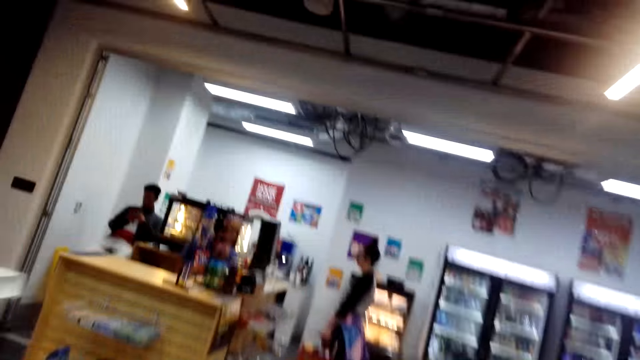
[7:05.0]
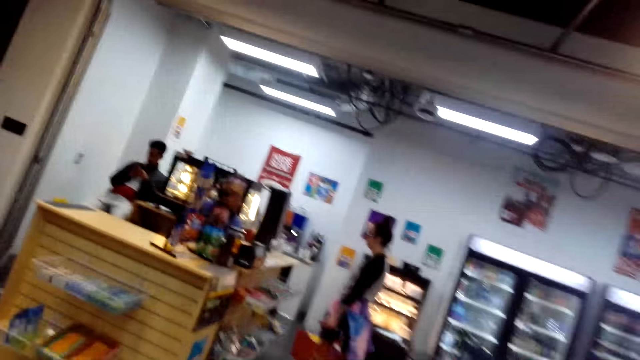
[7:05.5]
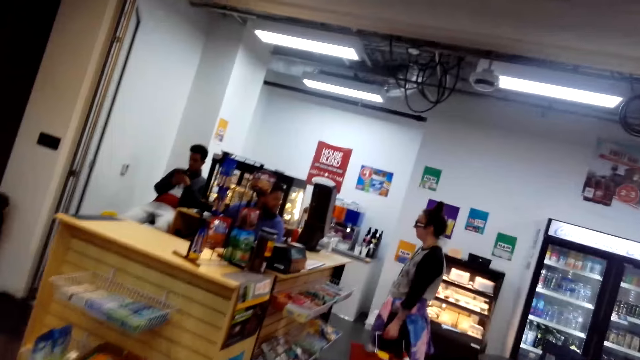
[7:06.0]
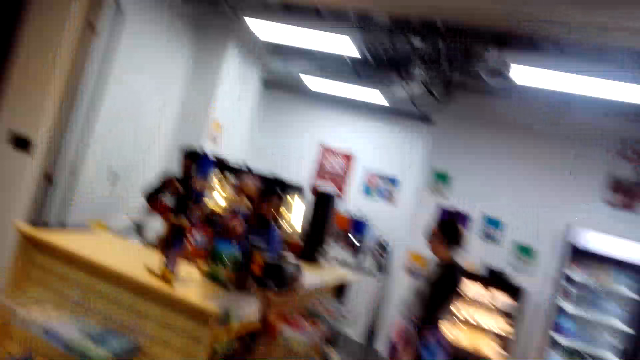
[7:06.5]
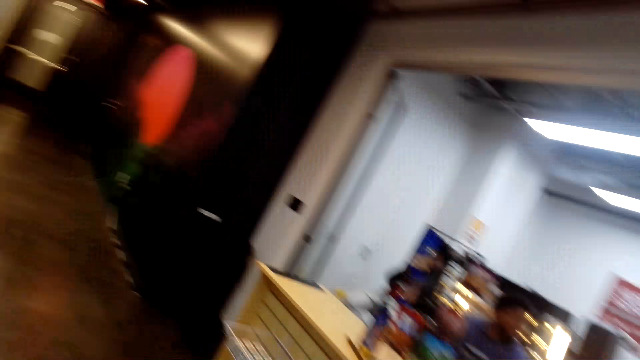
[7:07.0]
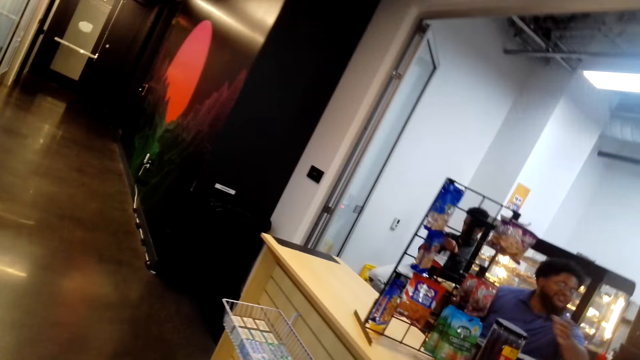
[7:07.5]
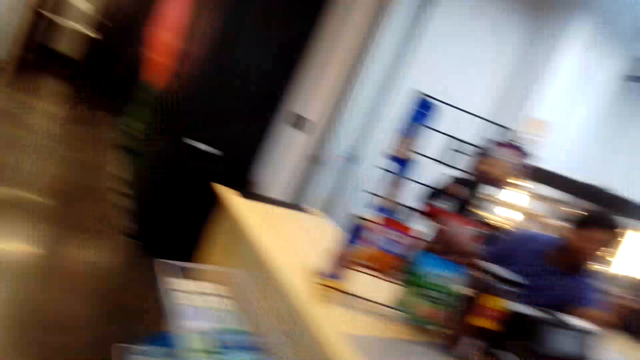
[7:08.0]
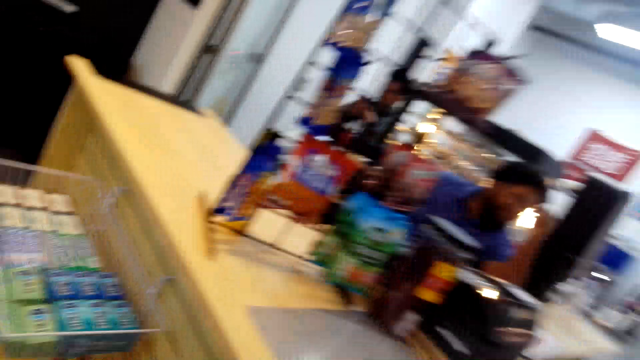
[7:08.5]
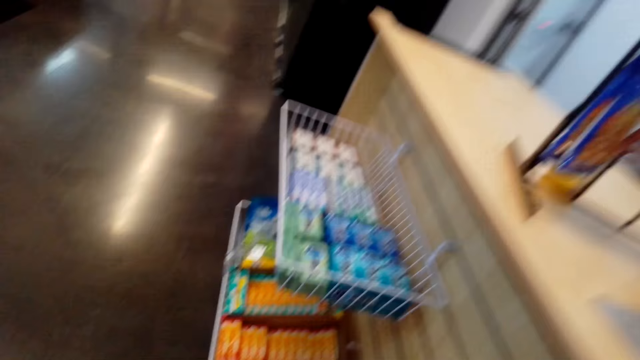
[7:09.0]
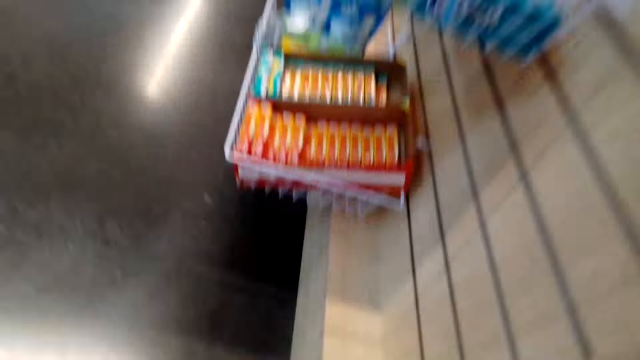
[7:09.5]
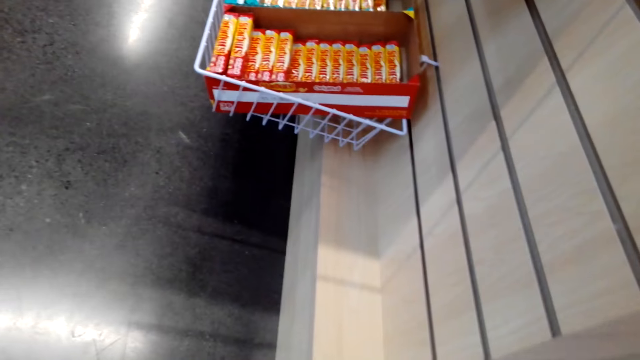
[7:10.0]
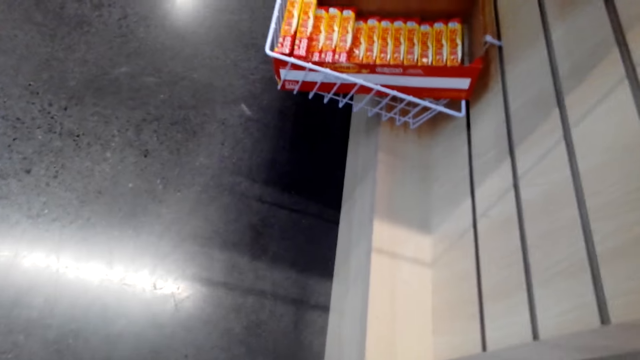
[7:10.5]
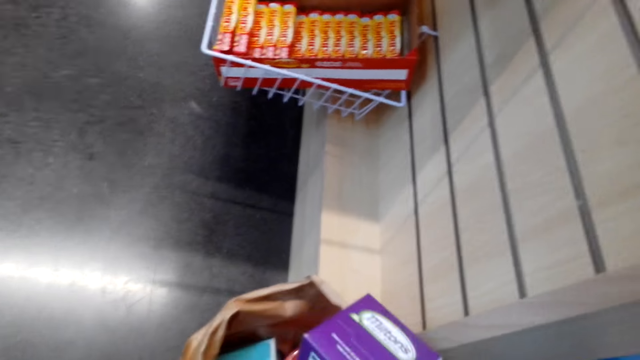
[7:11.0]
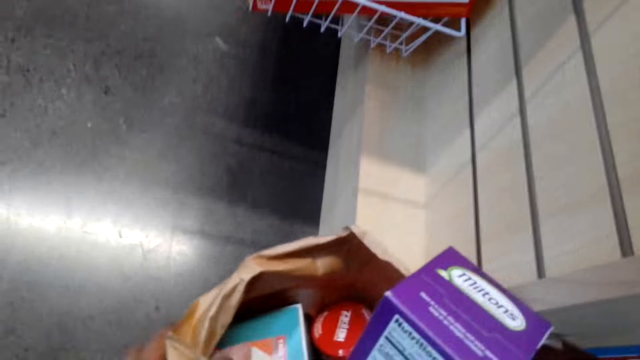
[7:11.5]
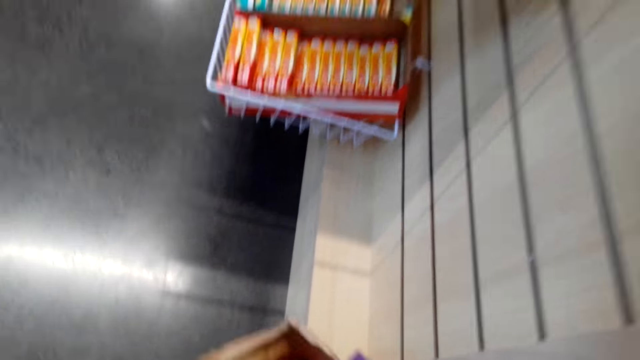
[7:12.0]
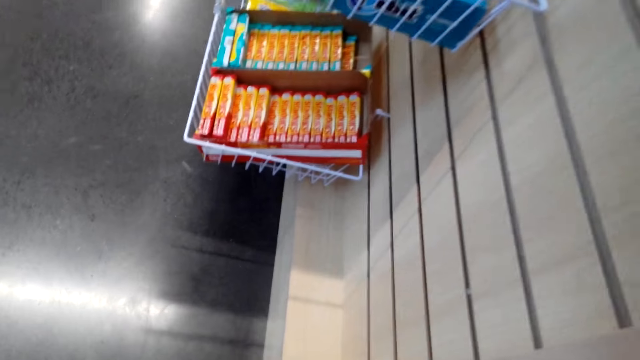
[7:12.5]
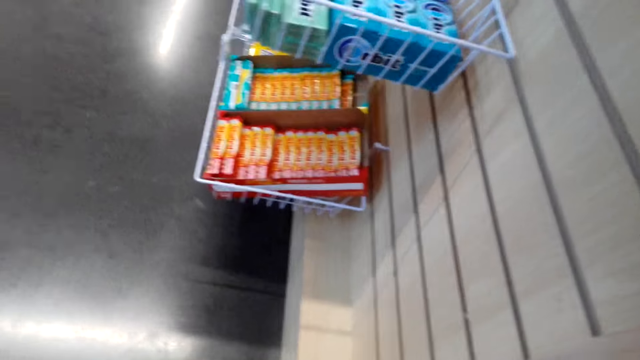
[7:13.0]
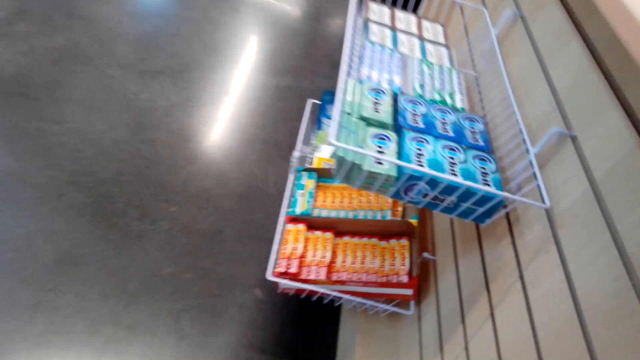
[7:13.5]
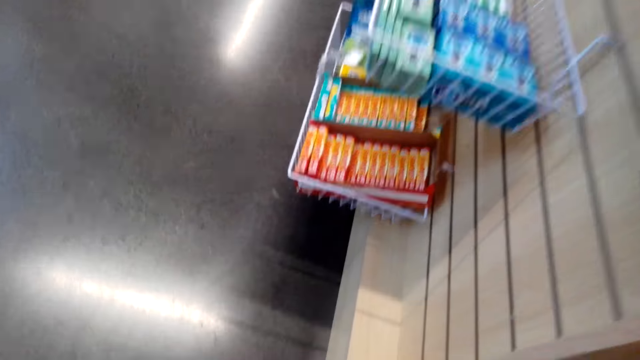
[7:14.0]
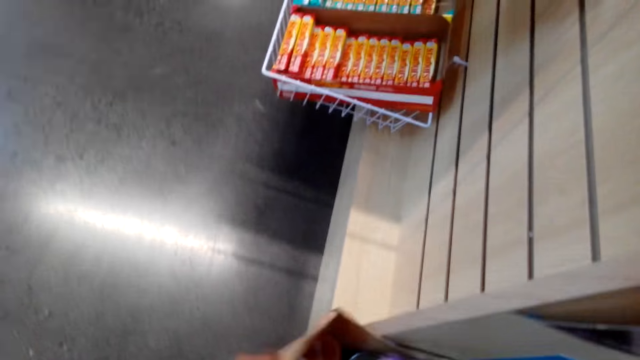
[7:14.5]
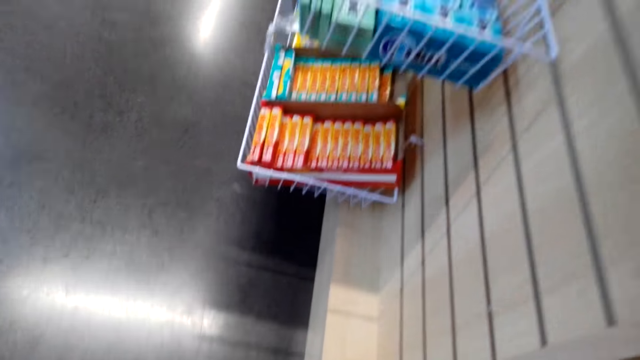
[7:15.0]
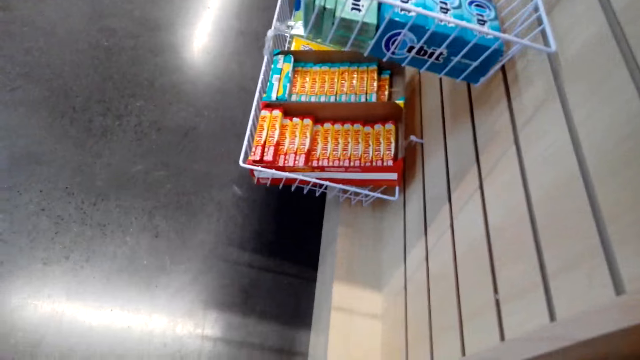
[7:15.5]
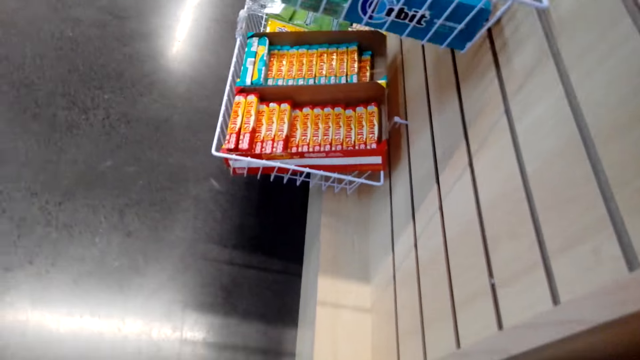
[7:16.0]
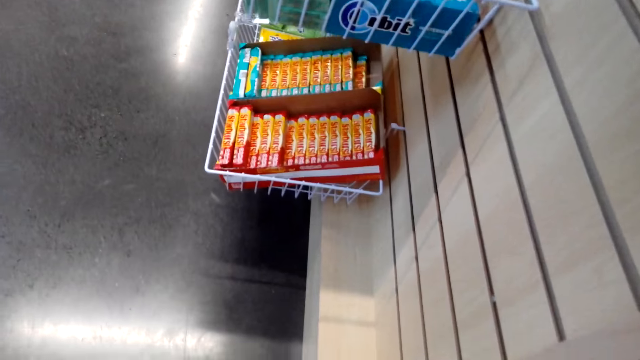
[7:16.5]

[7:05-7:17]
The camera wearer converses with the woman. They put the paper bag down. They look around.

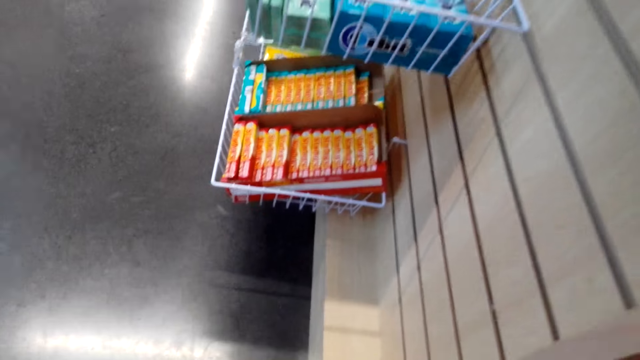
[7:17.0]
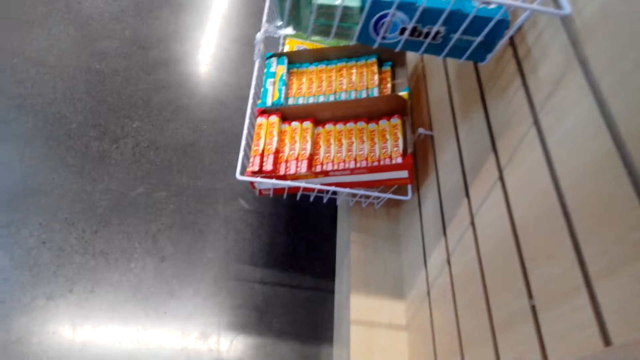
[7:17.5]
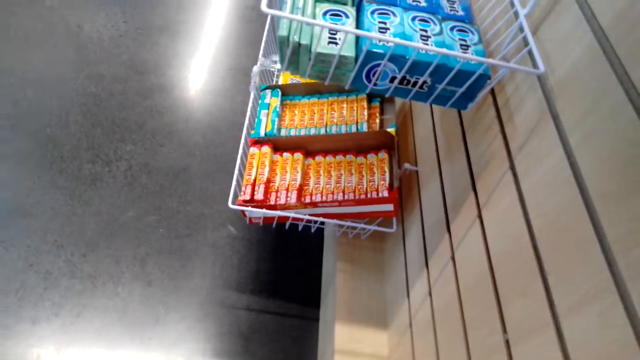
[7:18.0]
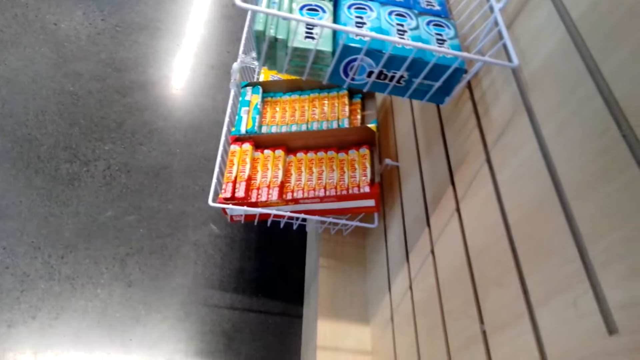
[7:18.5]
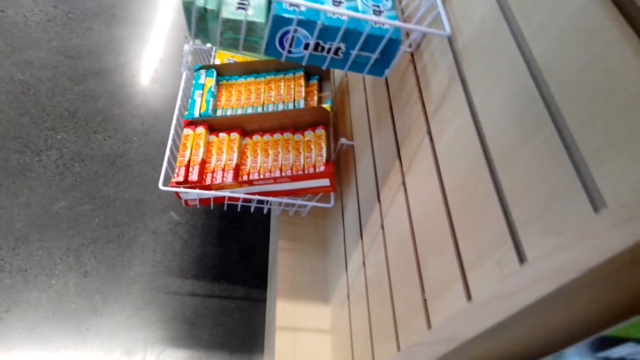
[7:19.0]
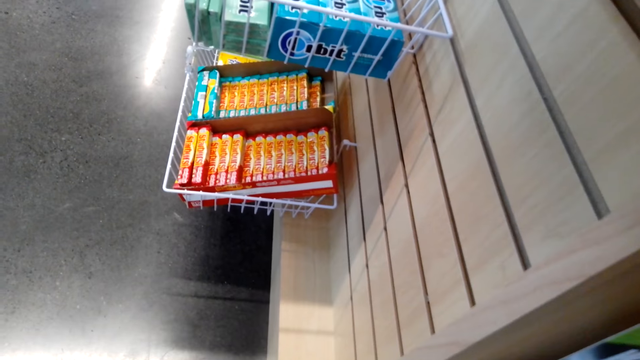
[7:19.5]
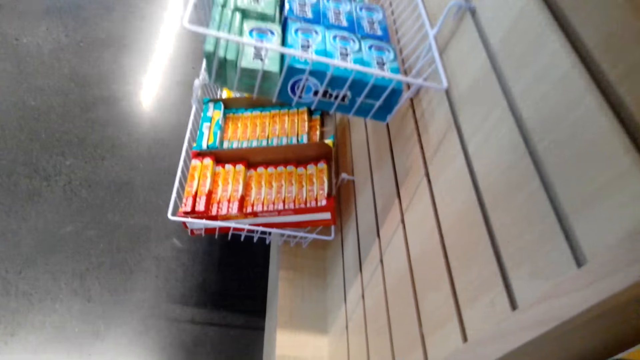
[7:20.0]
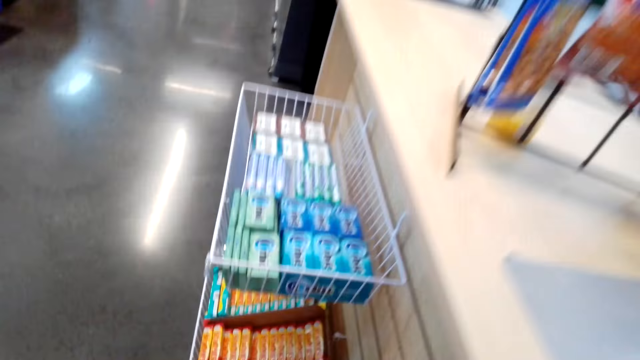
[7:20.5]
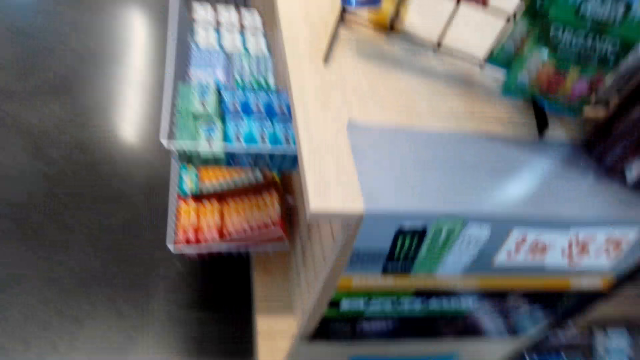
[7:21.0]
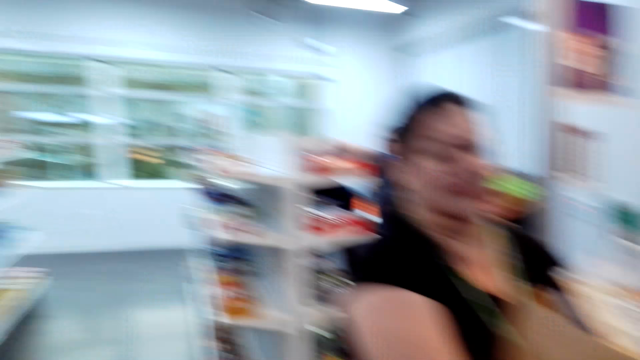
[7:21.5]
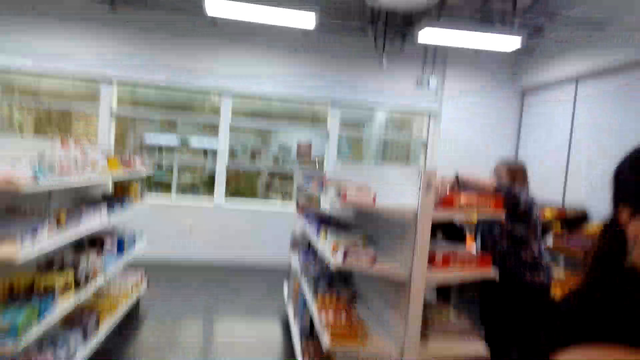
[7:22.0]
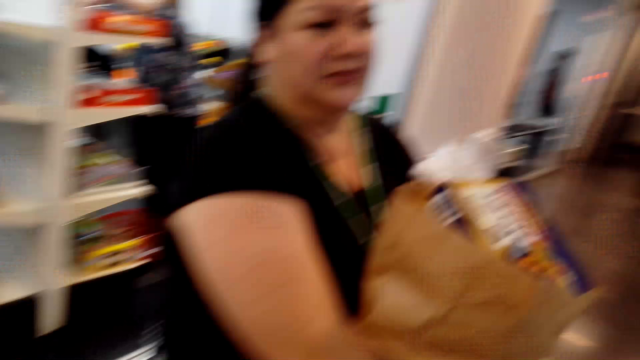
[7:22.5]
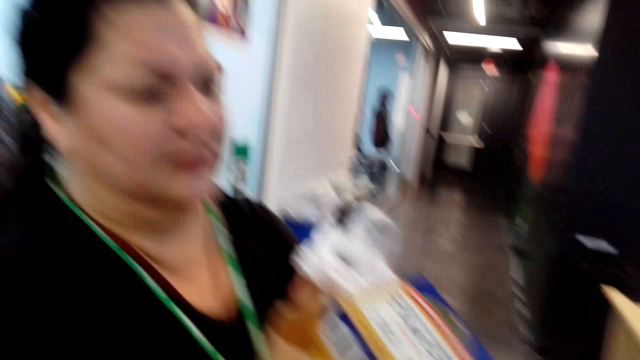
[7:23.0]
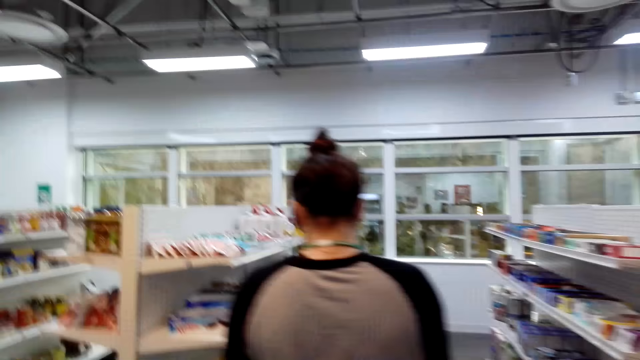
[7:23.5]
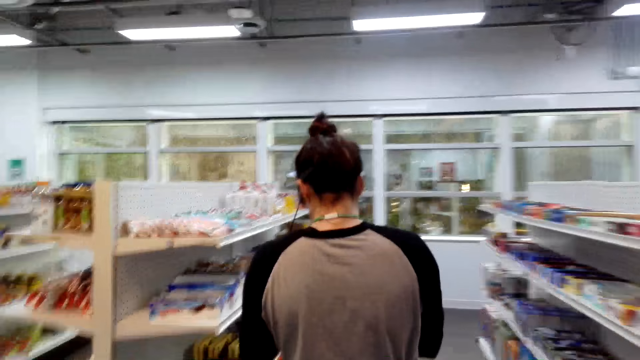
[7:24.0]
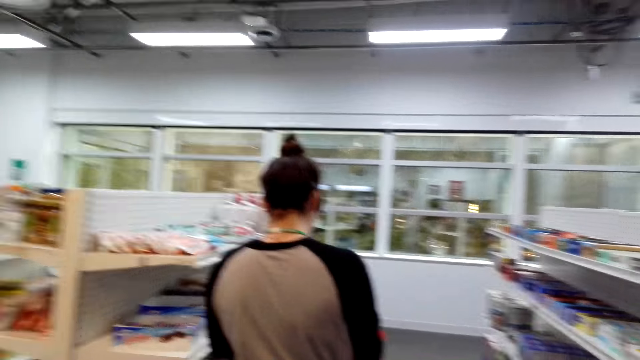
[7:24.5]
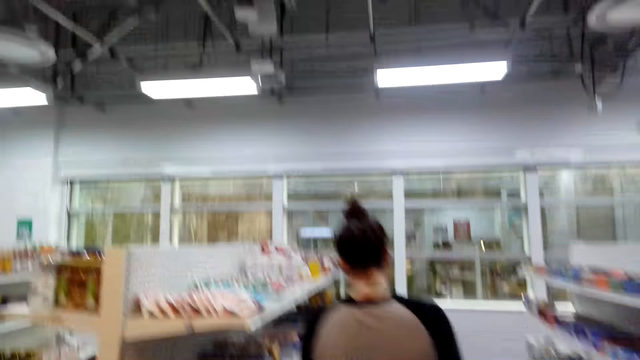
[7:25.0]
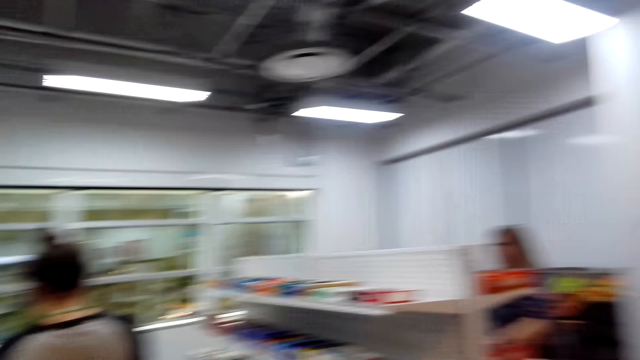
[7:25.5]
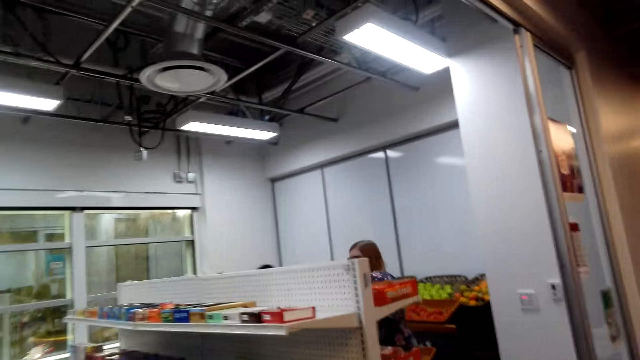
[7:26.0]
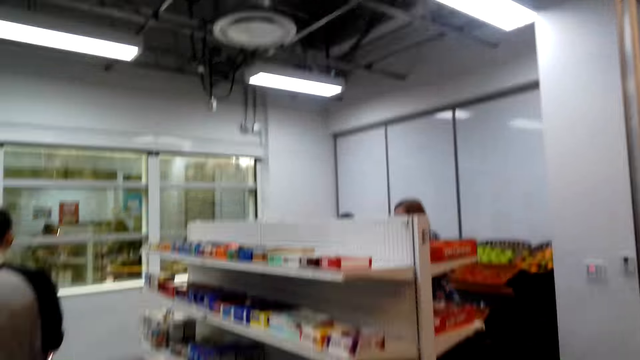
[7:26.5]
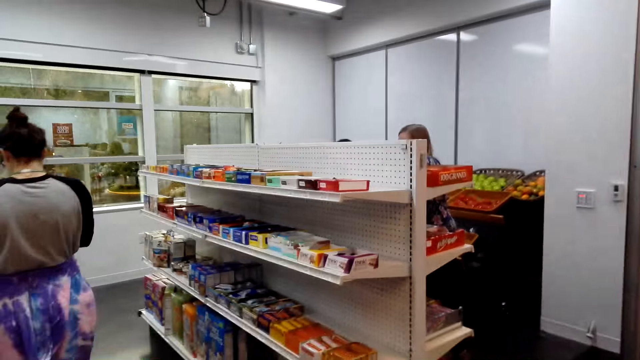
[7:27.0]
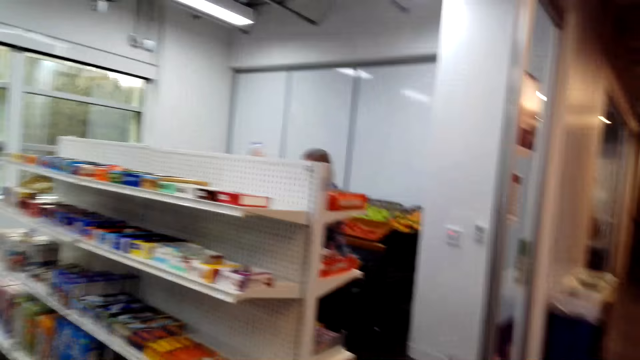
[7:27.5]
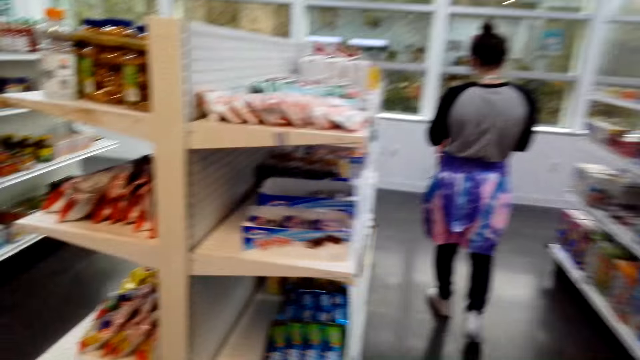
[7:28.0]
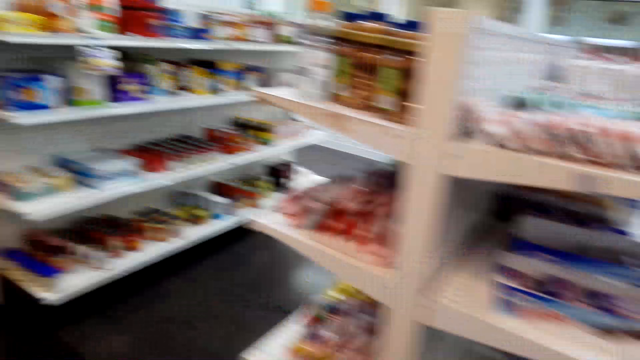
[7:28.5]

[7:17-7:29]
The camera wearer walks around. They converse with the woman. They look around.
